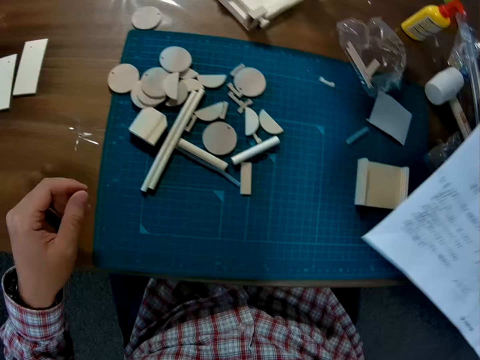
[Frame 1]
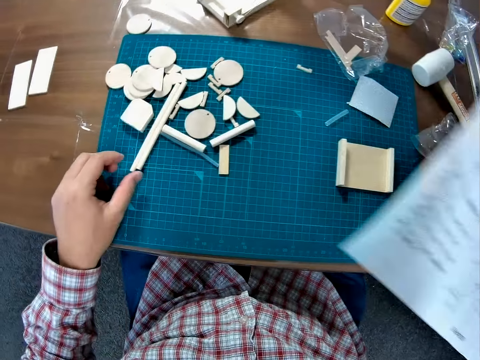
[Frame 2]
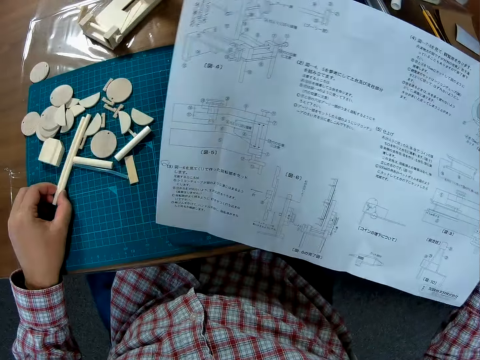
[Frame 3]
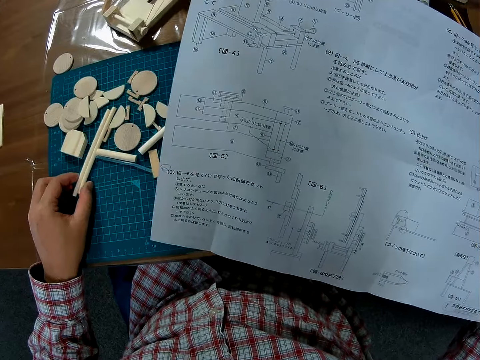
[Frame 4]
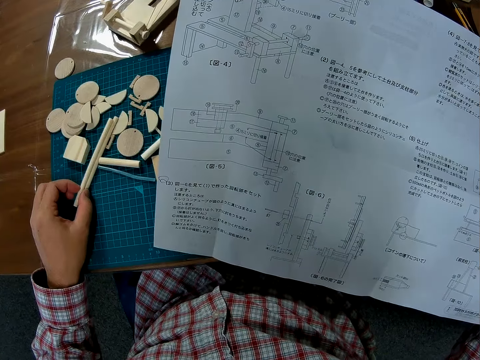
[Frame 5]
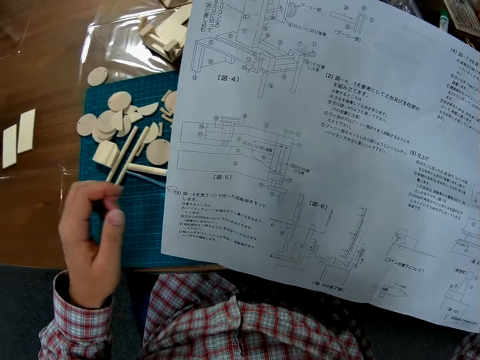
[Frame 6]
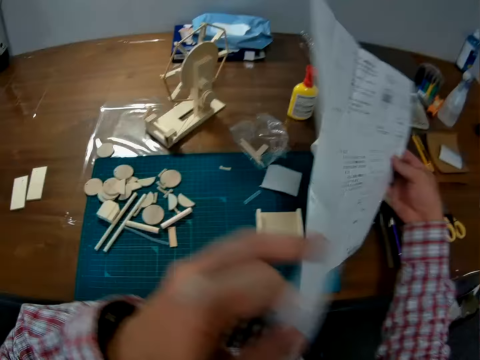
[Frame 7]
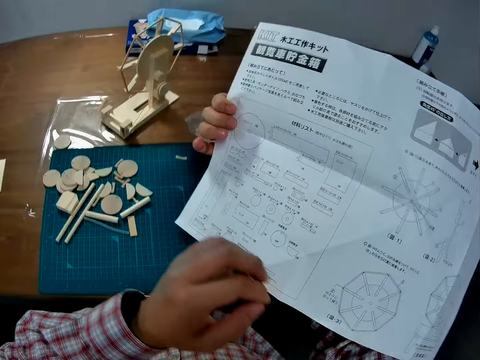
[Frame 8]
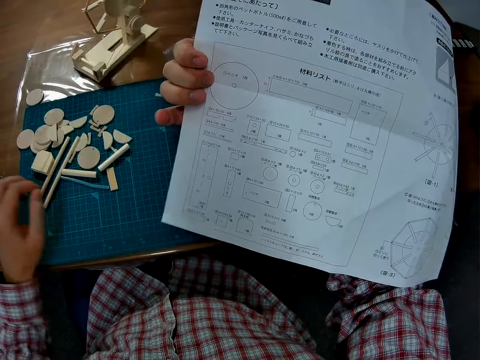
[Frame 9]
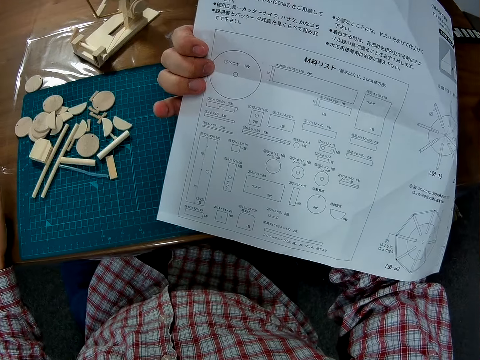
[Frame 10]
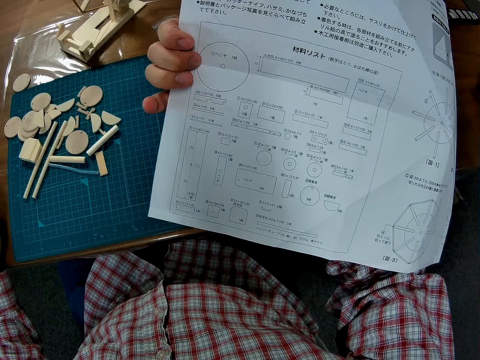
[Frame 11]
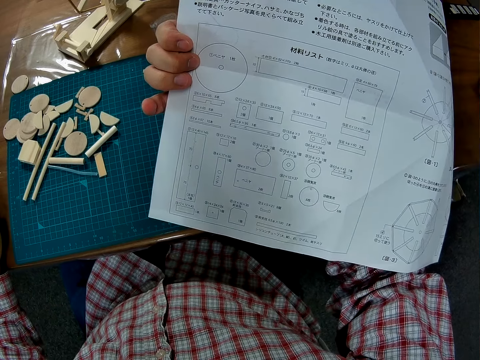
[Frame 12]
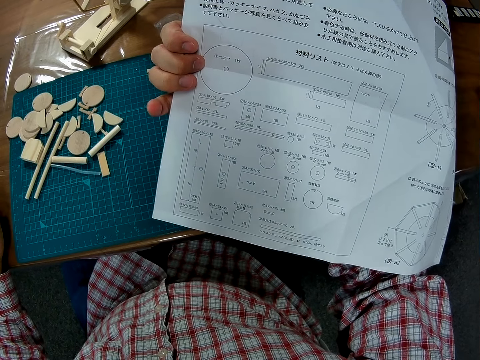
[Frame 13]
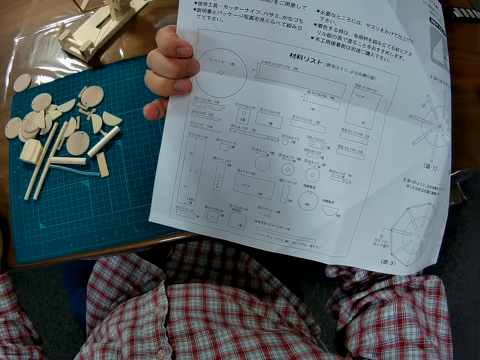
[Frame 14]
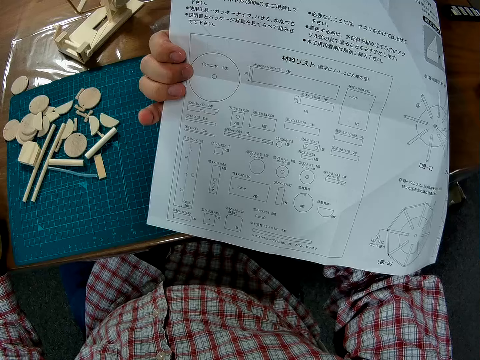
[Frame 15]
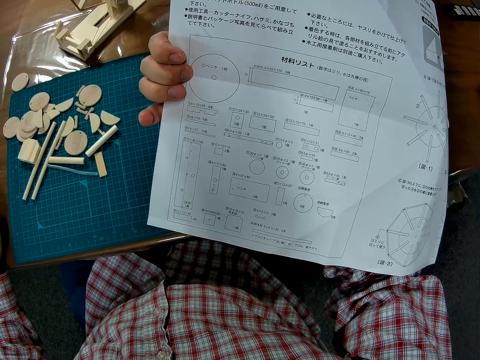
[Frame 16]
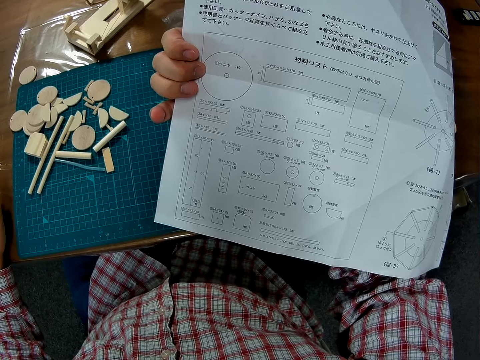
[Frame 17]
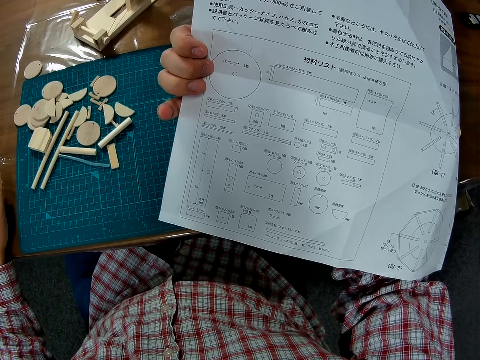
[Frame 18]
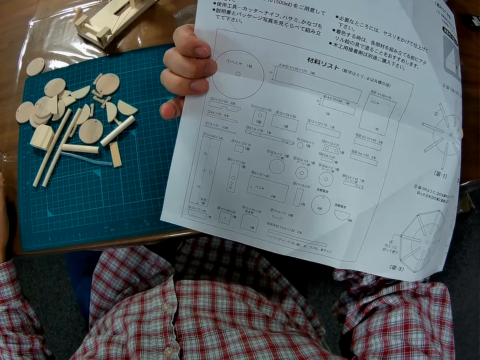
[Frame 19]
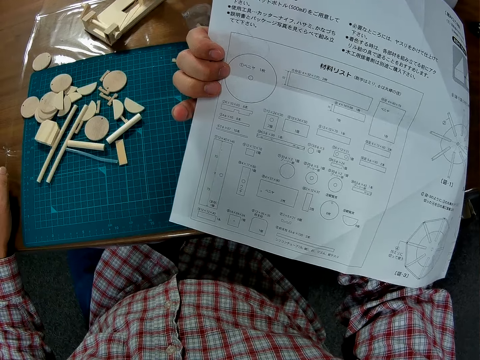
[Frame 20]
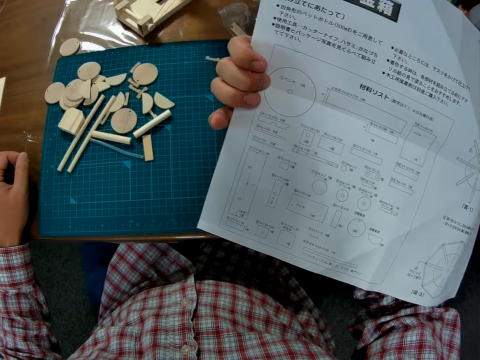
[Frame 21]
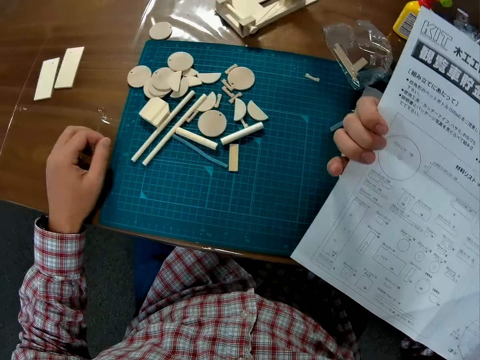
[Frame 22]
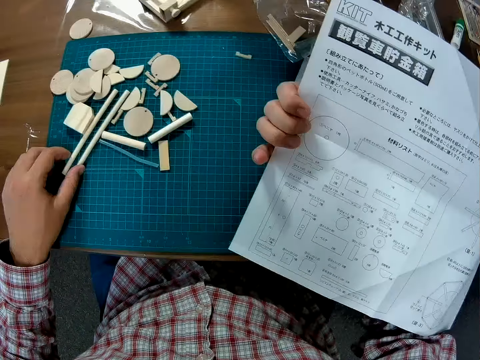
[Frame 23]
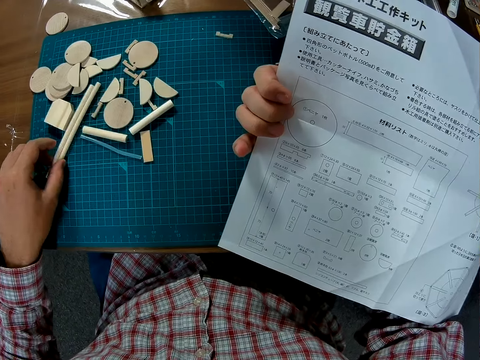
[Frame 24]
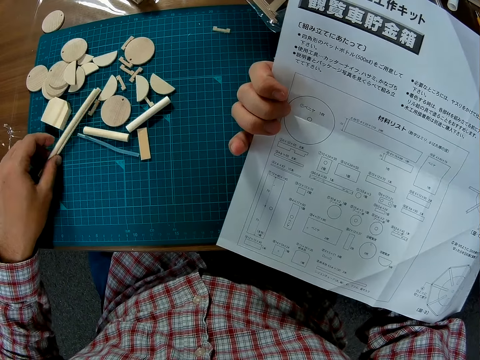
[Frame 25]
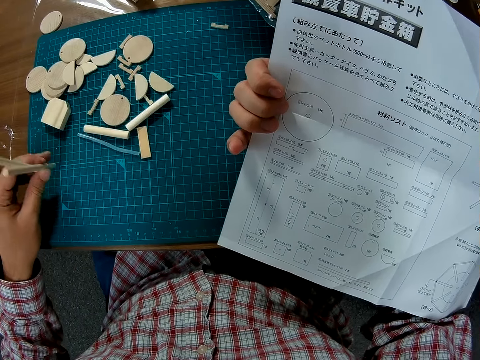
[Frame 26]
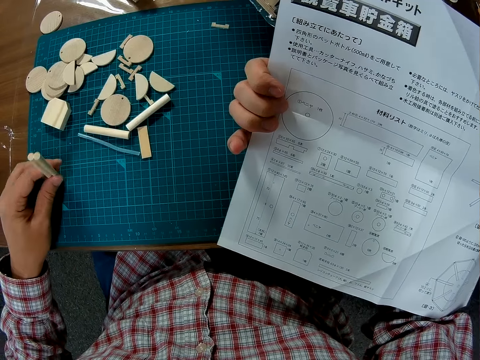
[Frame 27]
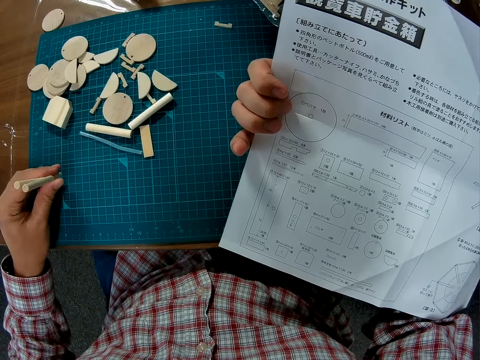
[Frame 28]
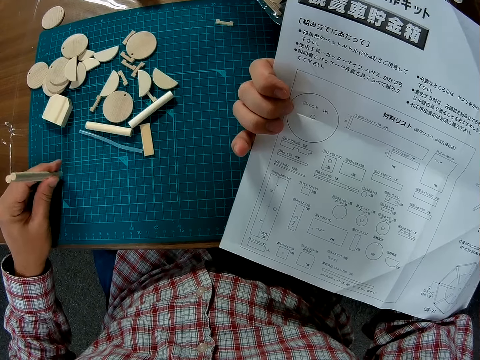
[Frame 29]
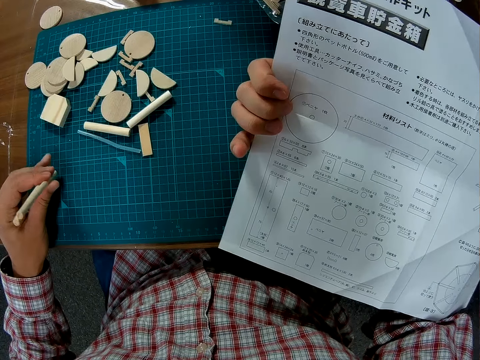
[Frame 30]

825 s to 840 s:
The camera wearer moves the manual sheet to his right hand. He studies the manual sheet. He holds a piece of paper with a hand. He holds a piece of wood with a hand on a cutting mat. He turns the manual sheet over. He studies the manual sheet. He picks up two stick wood pieces from the work mat with his left hand.

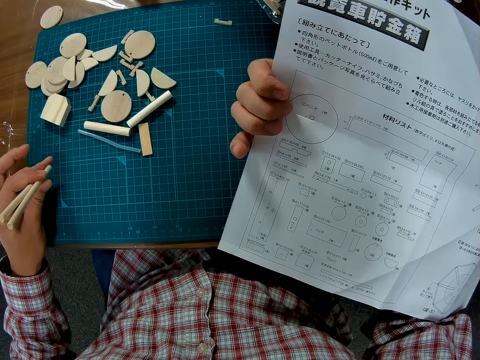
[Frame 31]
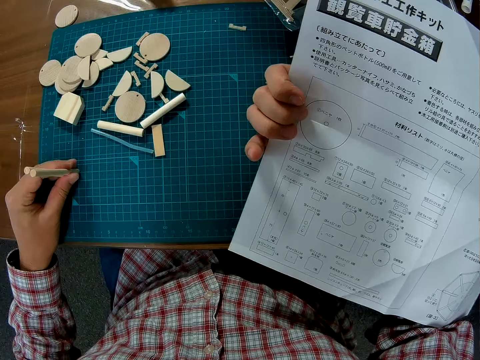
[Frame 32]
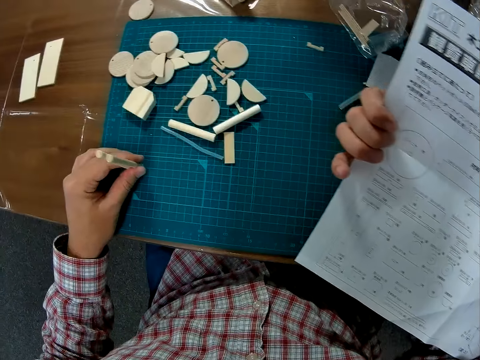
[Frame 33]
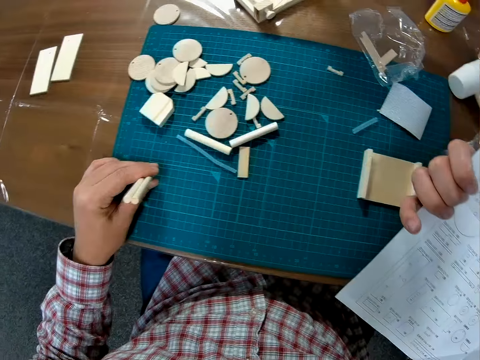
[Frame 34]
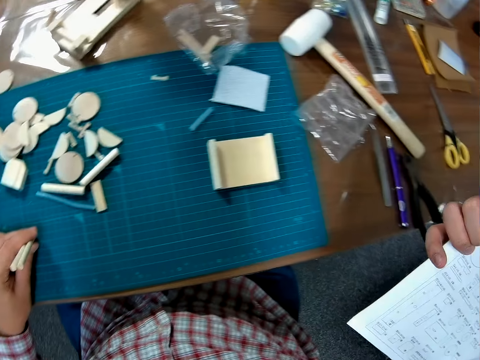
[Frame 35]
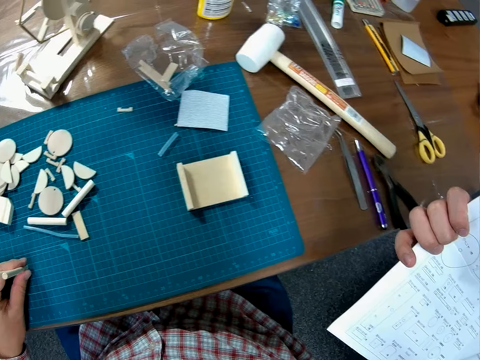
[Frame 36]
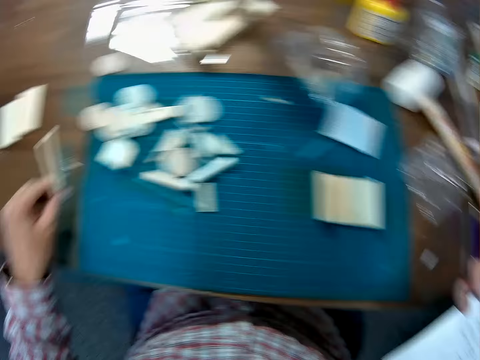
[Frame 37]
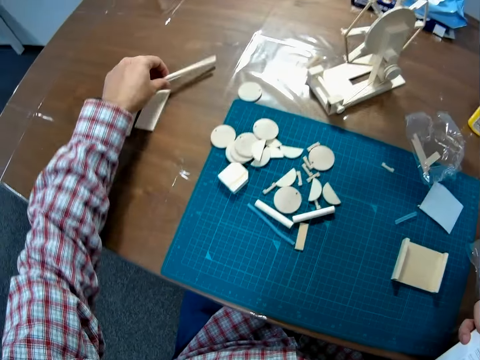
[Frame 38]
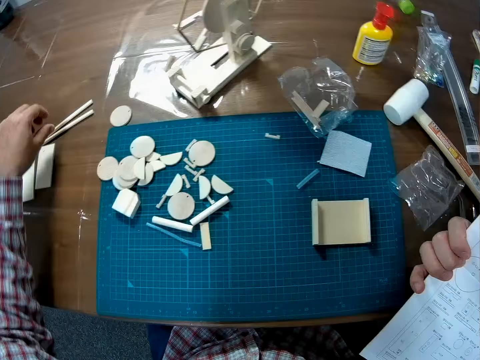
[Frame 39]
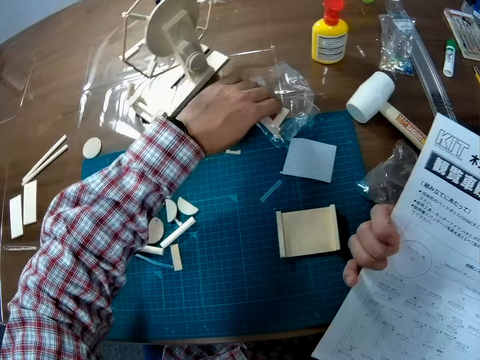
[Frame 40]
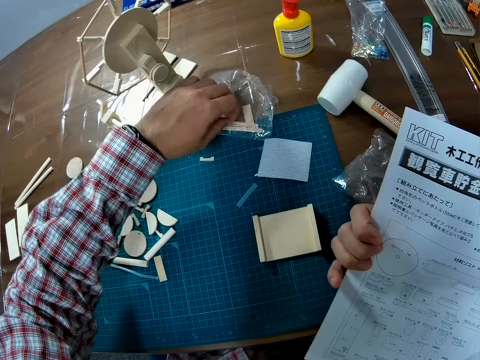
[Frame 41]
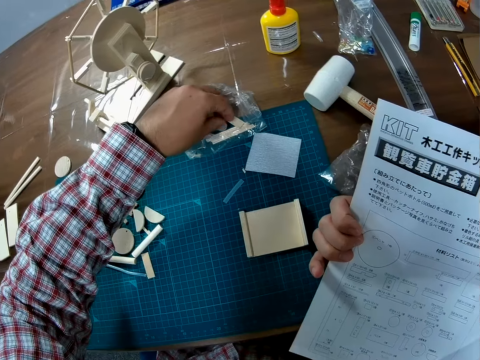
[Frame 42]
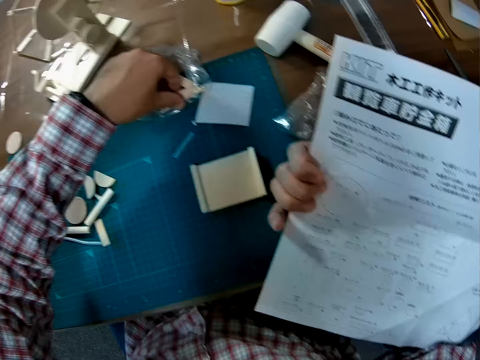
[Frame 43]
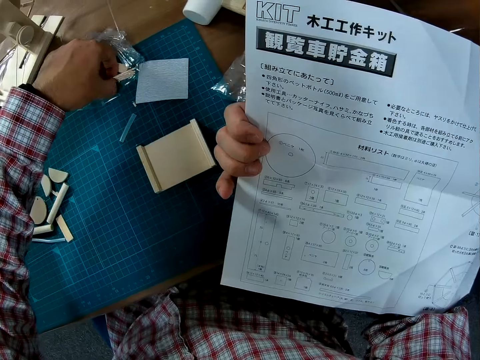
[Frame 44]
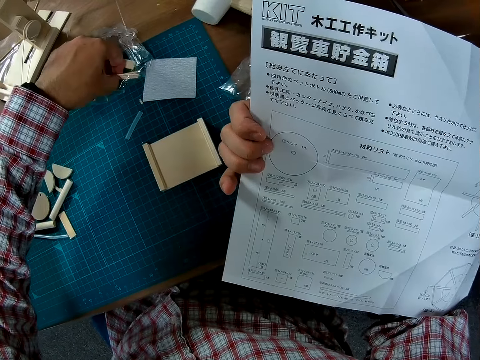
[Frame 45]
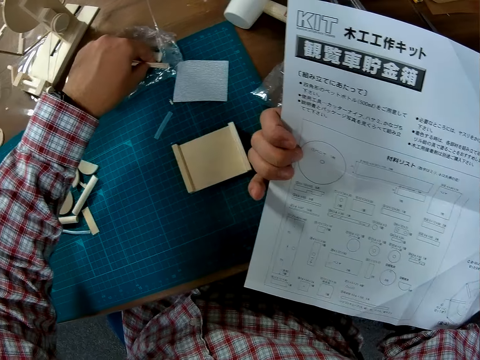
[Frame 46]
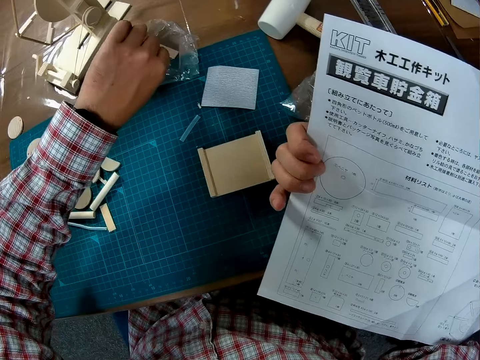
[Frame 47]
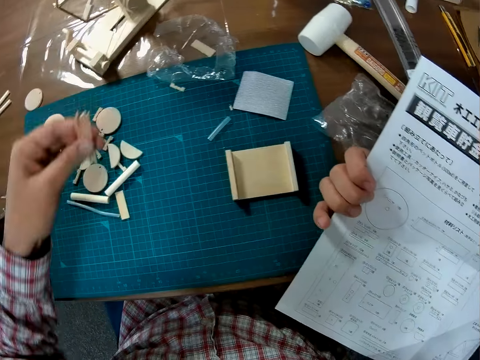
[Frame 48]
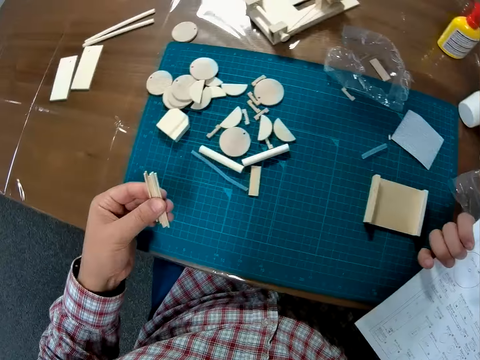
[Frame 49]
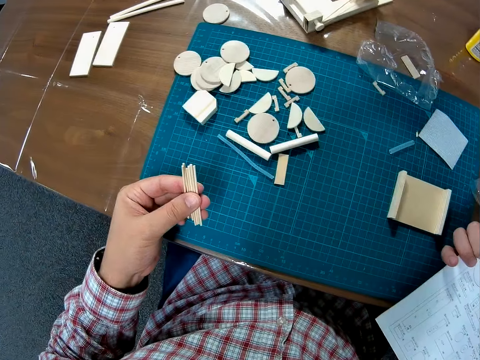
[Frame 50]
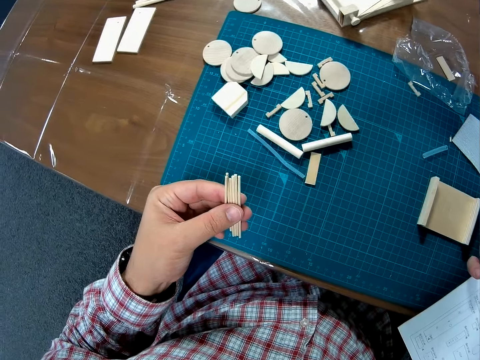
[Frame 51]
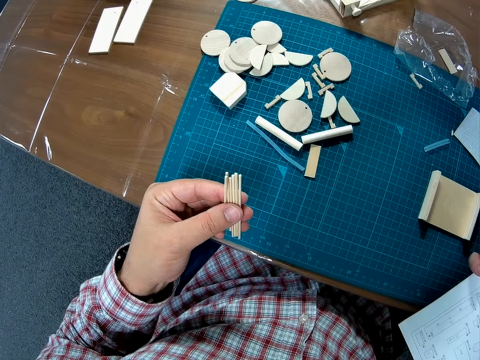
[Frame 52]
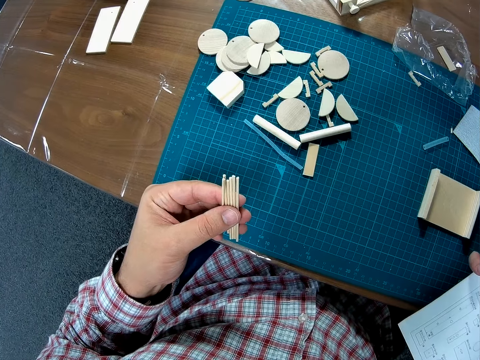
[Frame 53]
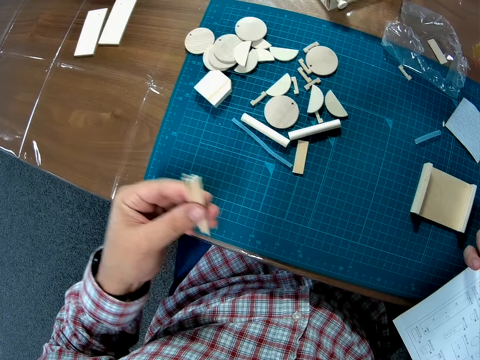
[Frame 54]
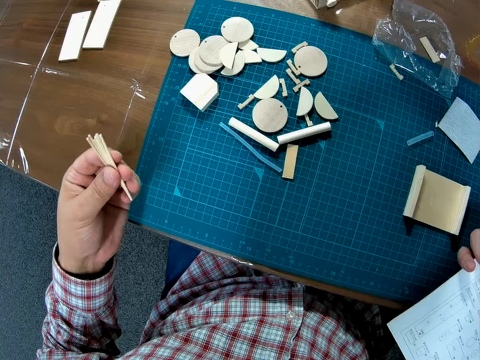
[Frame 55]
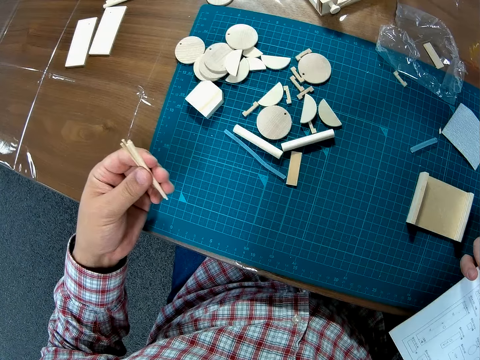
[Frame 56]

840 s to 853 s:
The camera wearer studies the manual sheet. They hold a piece of wood with a hand on a cutting mat. They look around a table. They drop the stick wood pieces on the table. They pick up some wood pieces from a transparent pack on the table. They look at a piece of paper. They hold the pieces of wood with a hand.
